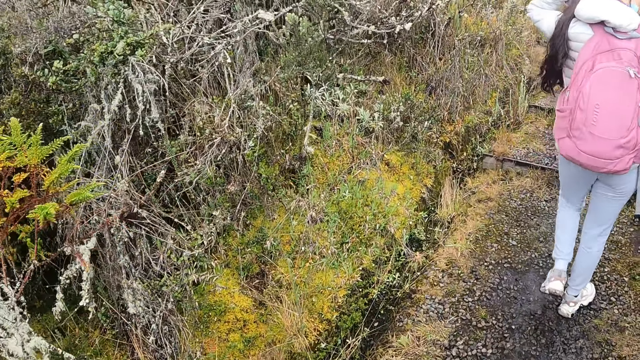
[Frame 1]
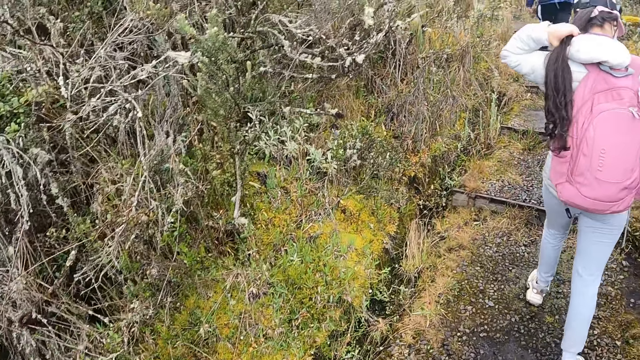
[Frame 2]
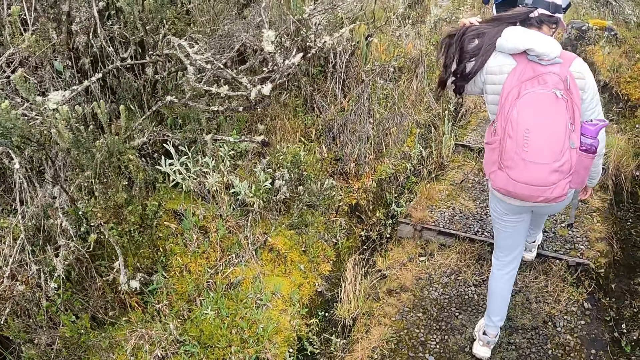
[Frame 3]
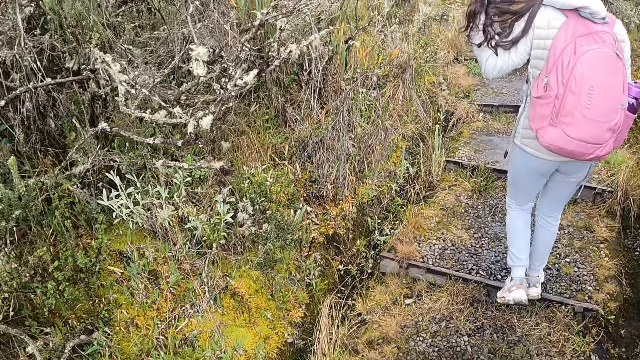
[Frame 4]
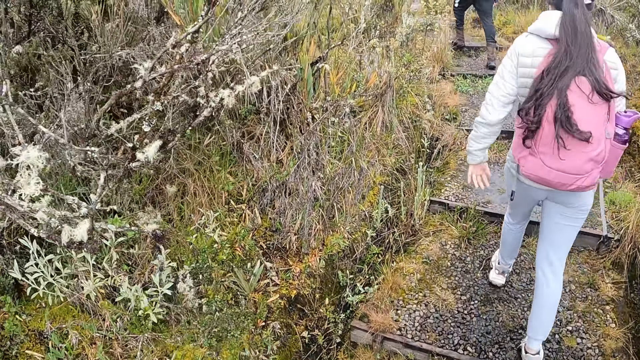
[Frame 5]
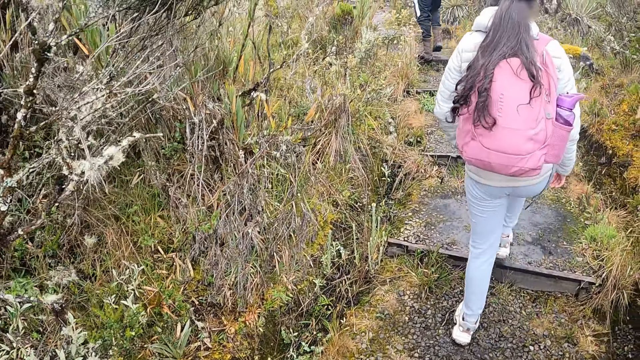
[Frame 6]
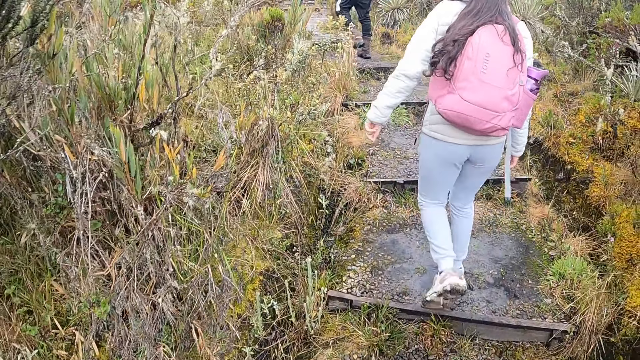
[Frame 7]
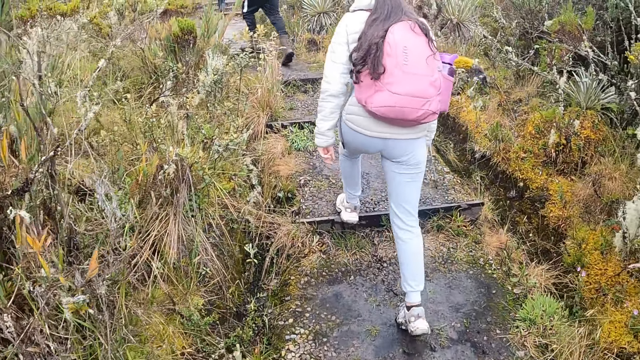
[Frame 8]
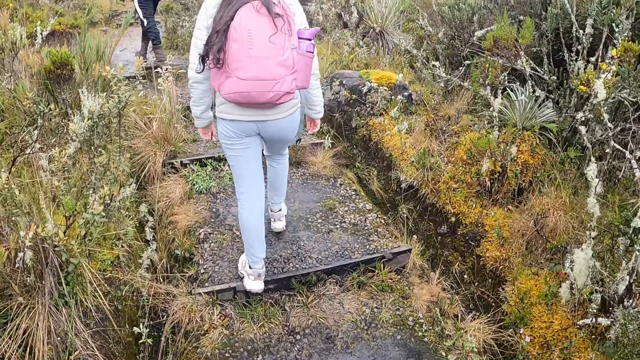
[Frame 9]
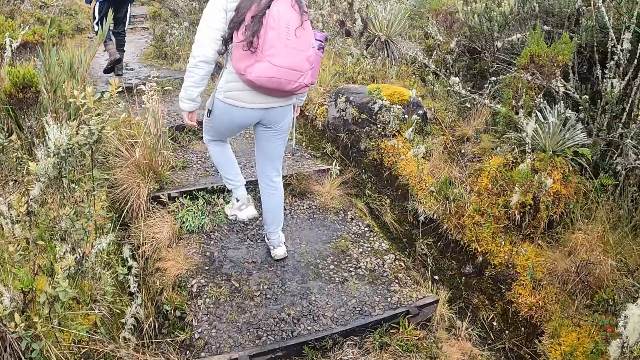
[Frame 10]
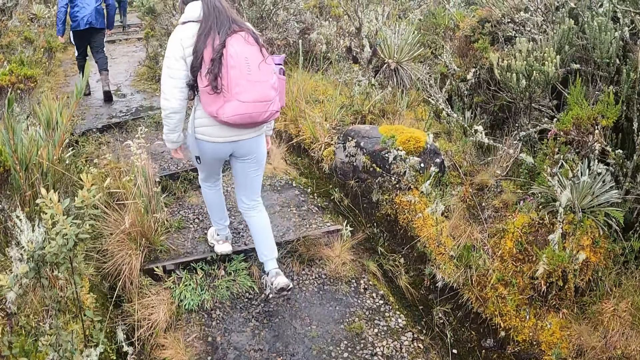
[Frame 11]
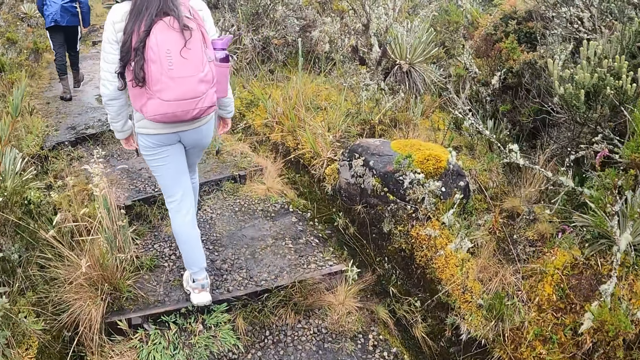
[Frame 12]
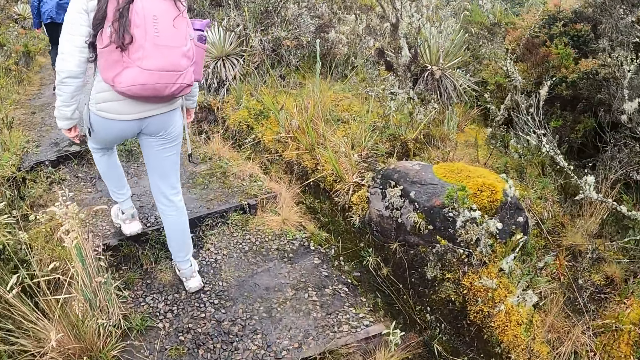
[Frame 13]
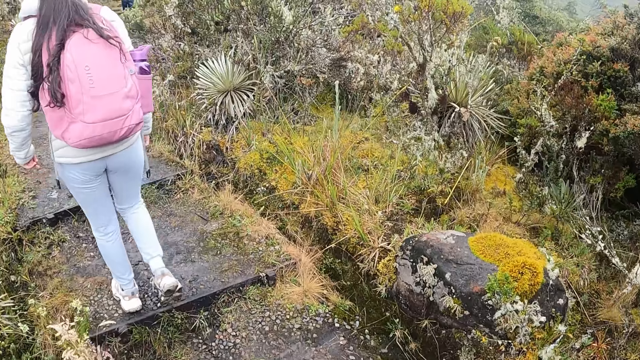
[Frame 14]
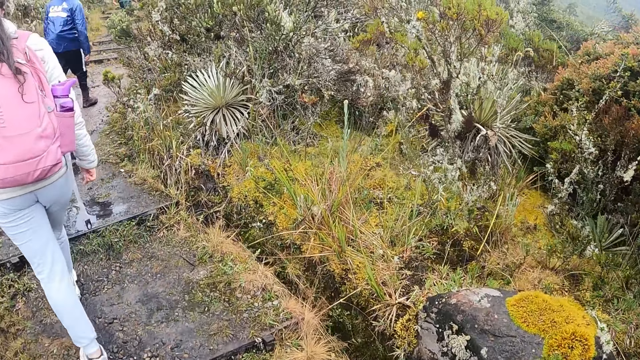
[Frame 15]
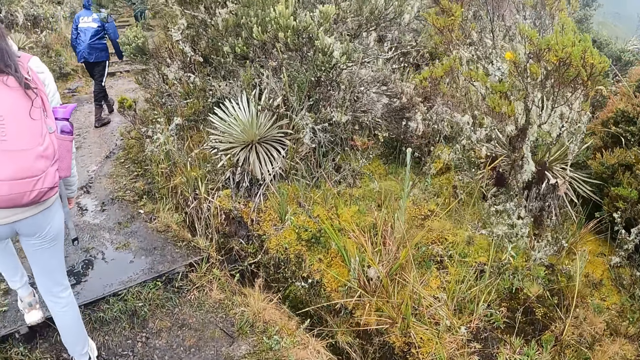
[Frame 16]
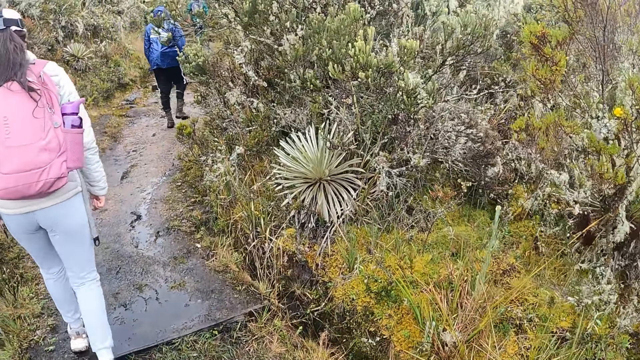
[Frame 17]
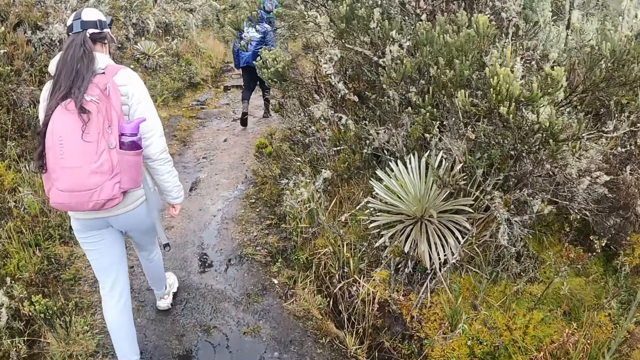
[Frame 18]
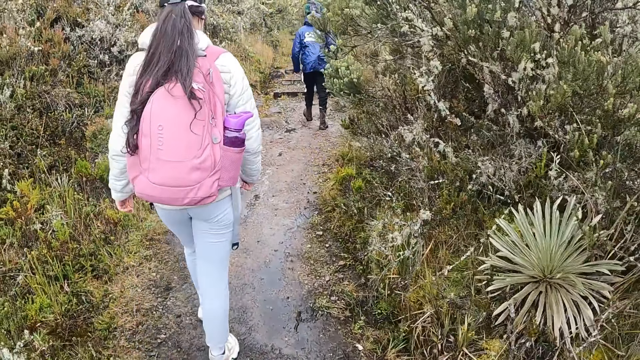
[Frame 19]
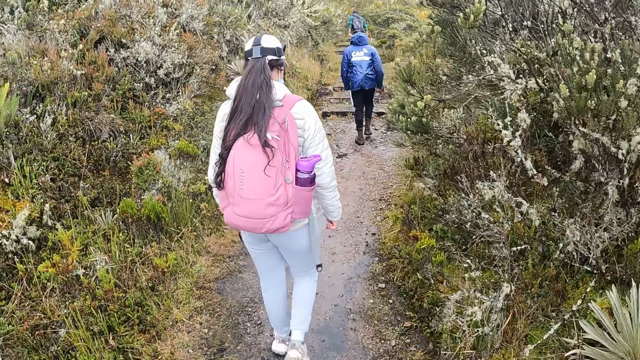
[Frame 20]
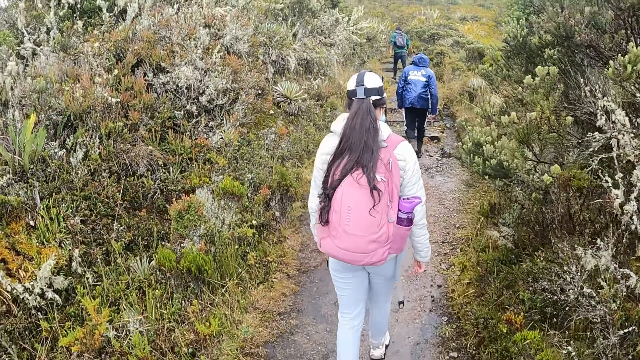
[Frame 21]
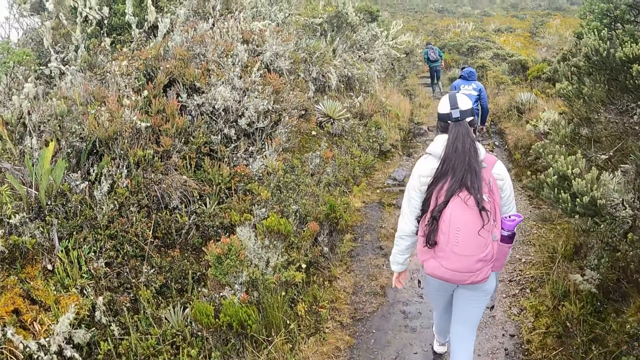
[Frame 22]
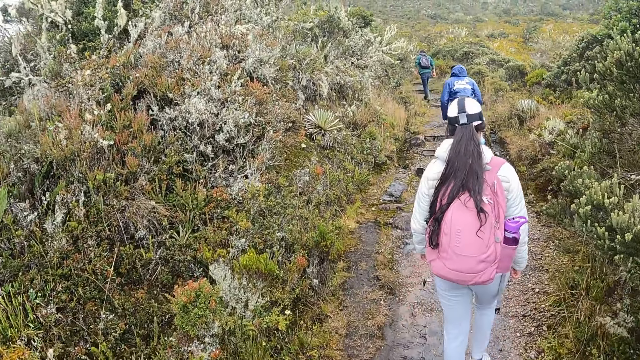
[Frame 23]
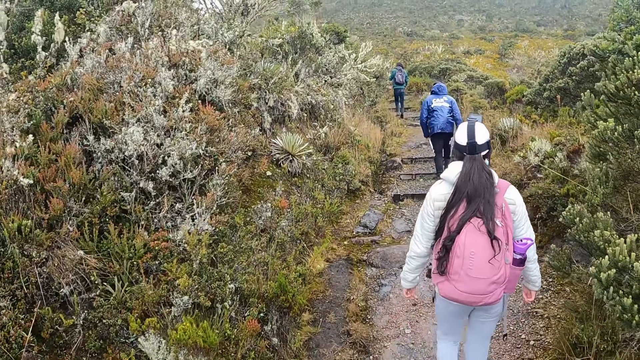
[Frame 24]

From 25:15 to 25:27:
The camera wearer walks behind the lady. The lady runs her left hand through her hair.

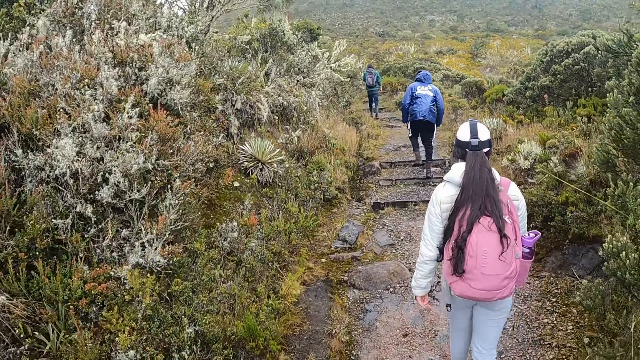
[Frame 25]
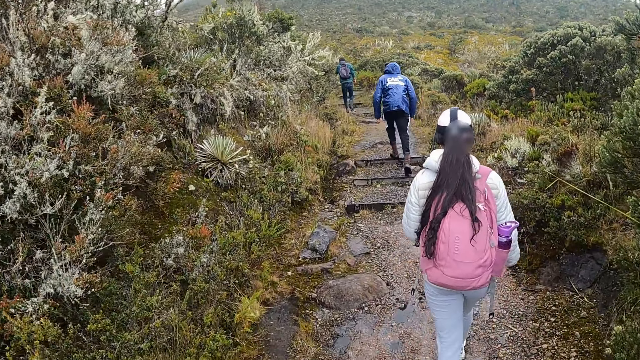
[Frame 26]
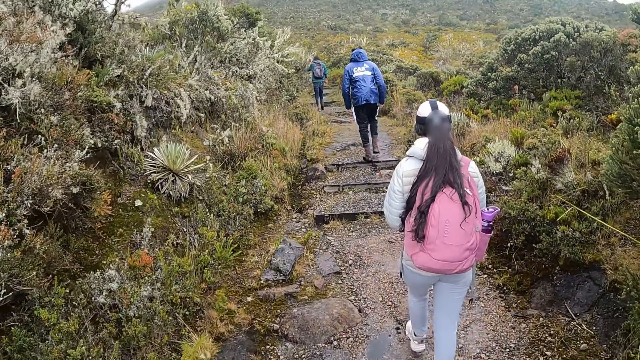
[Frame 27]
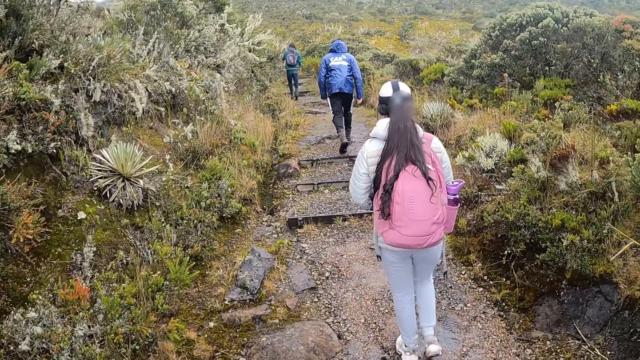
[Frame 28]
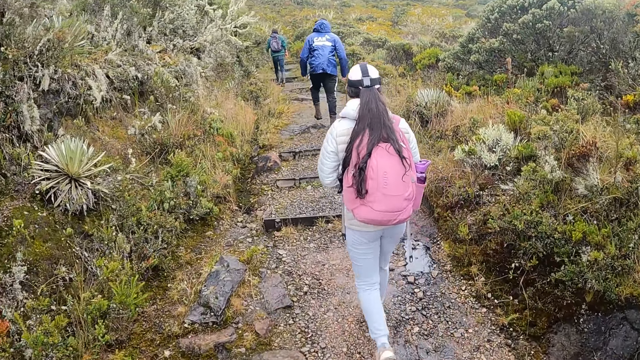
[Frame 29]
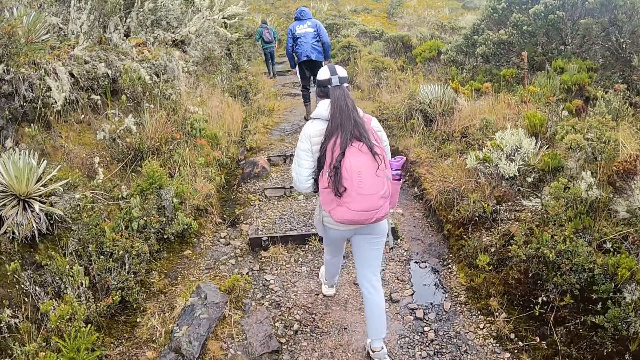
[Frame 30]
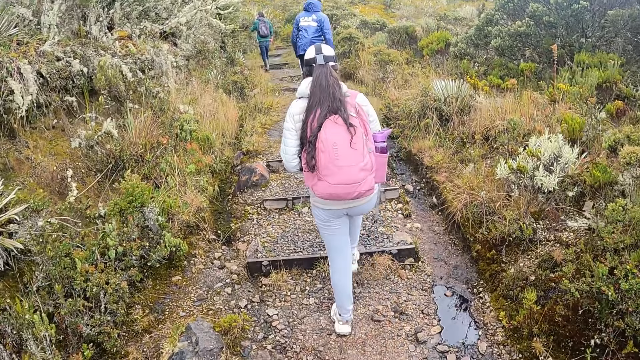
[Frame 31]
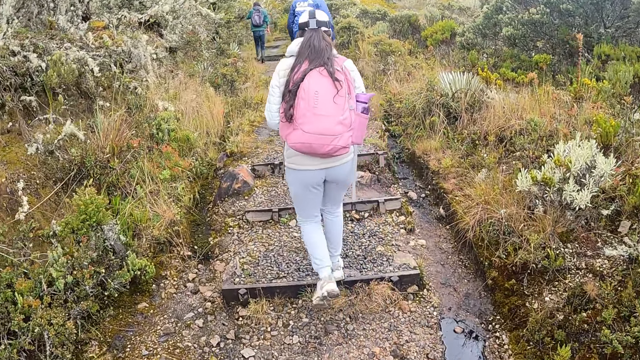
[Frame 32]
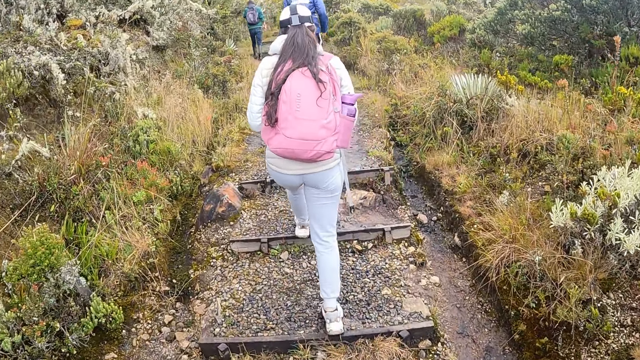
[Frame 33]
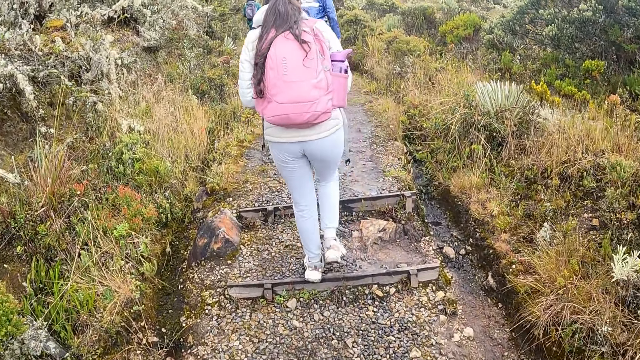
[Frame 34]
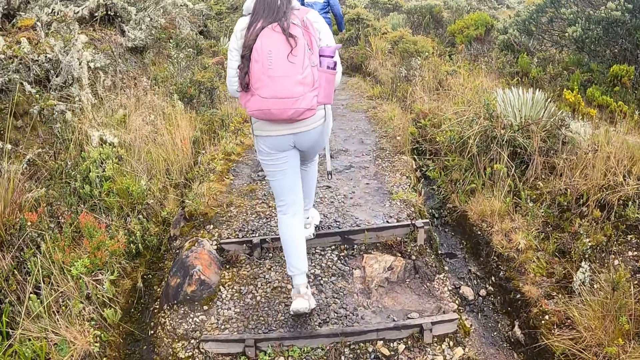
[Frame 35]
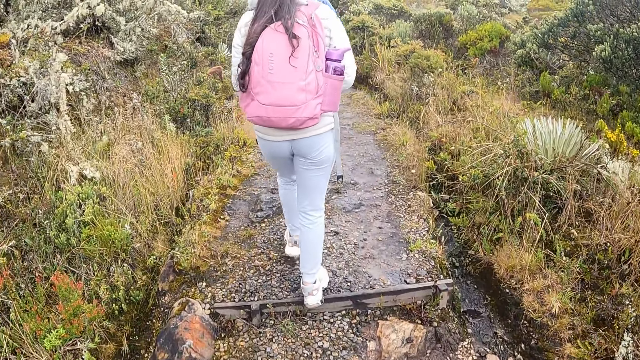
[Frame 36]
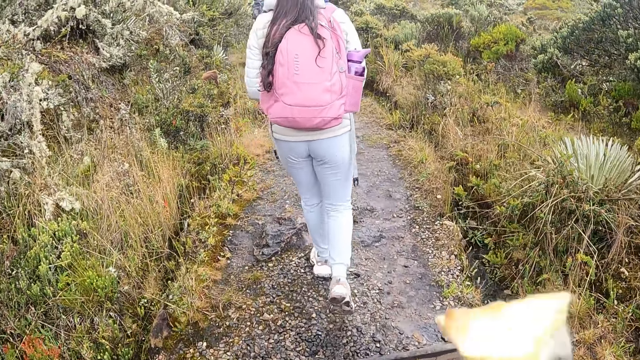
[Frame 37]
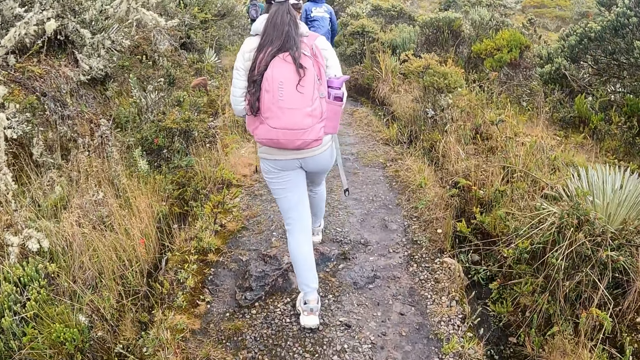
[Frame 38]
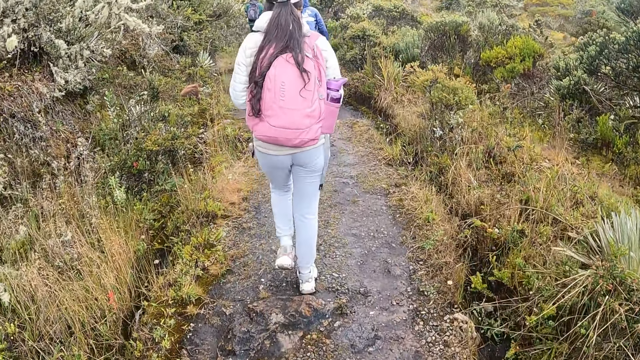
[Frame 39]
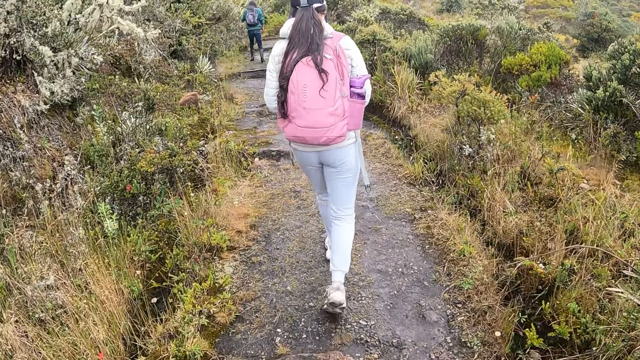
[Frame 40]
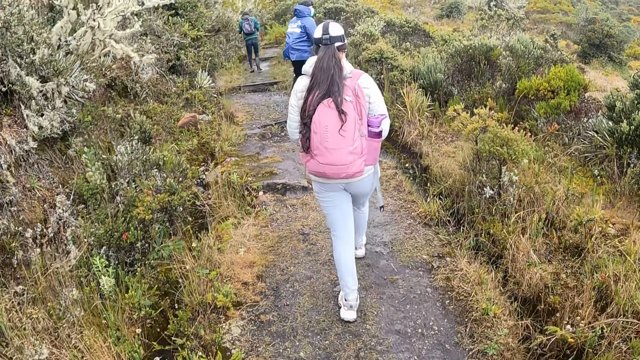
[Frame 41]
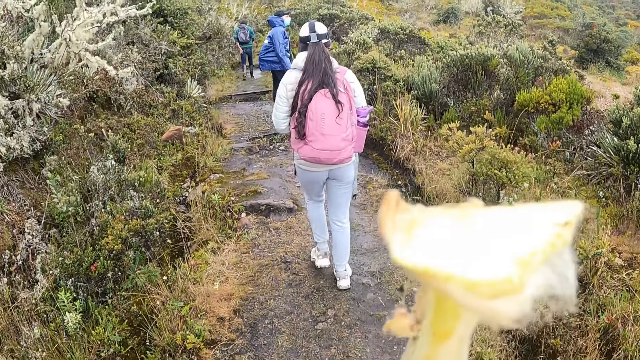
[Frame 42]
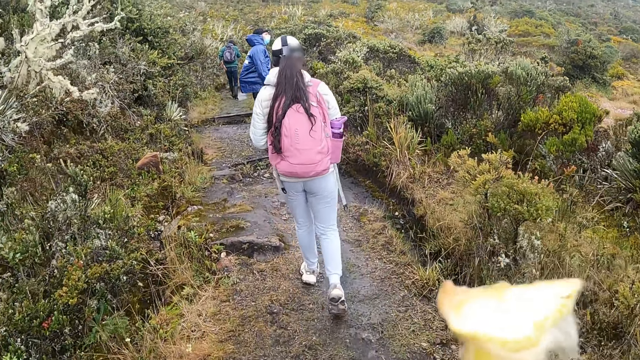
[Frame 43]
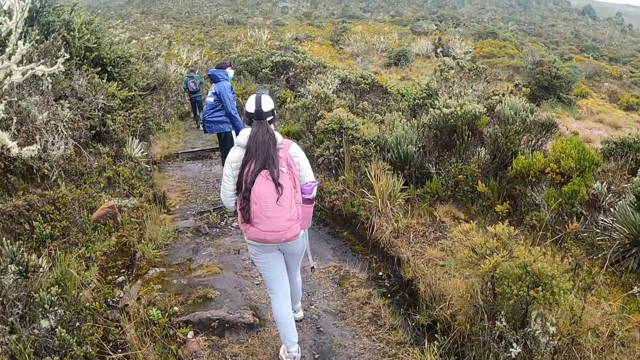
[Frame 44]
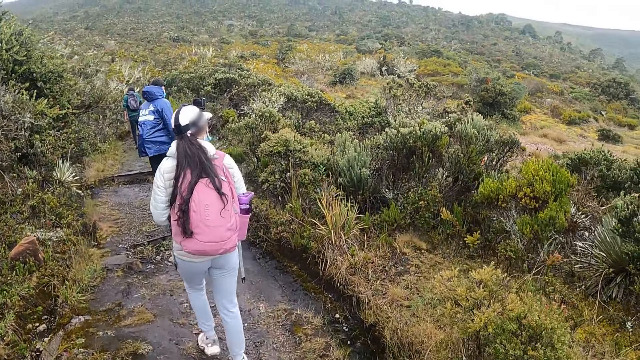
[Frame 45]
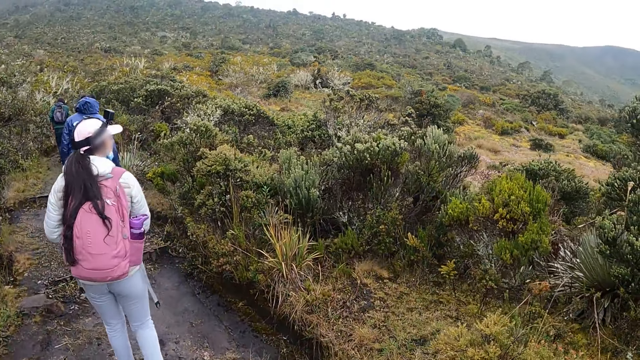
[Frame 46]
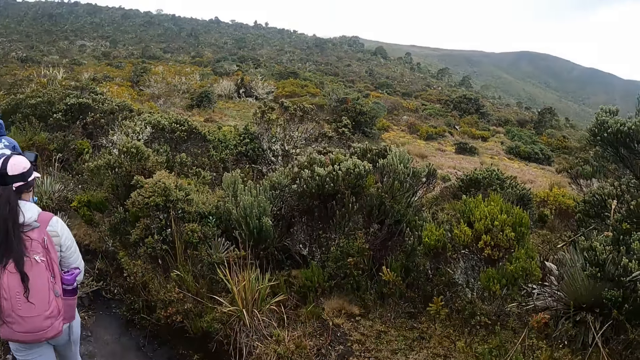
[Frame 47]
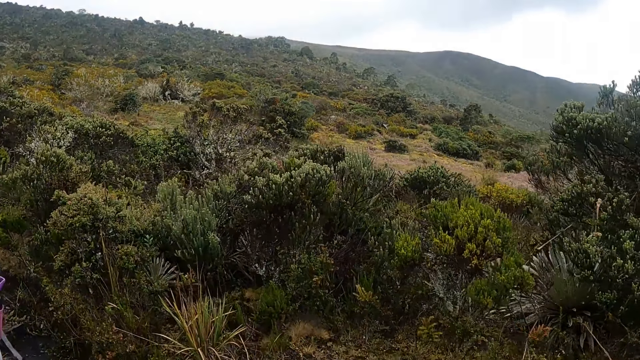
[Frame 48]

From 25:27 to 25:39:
The camera wearer holds a flower plant in his right hand to his mouth.
